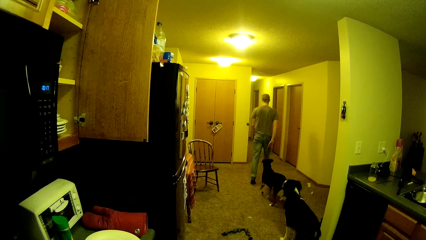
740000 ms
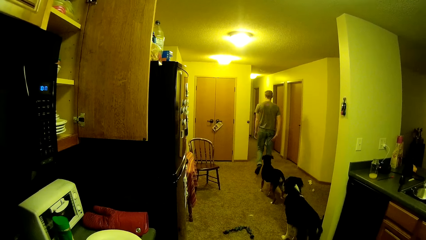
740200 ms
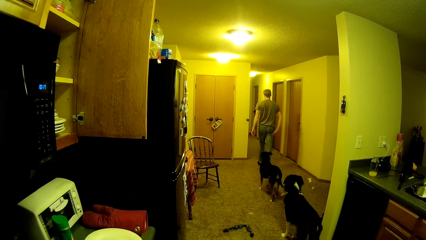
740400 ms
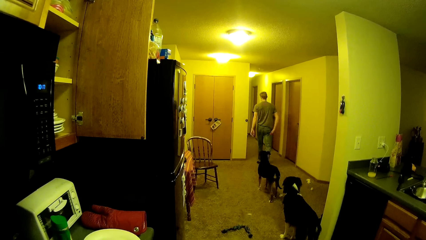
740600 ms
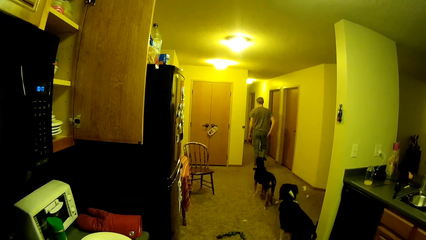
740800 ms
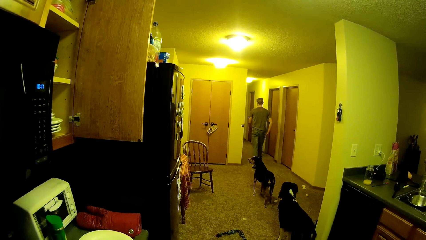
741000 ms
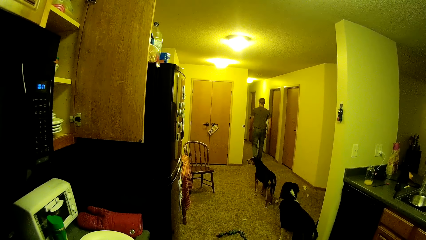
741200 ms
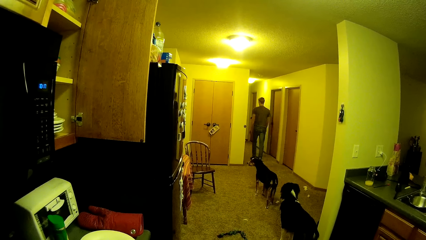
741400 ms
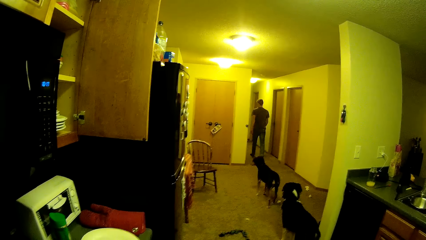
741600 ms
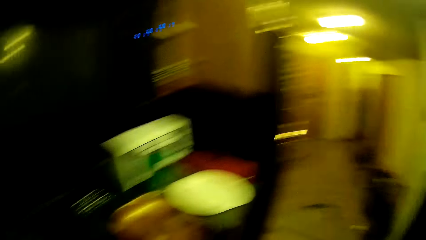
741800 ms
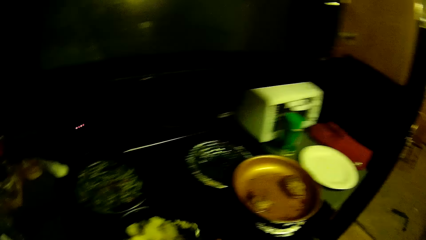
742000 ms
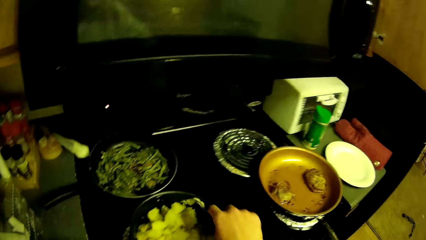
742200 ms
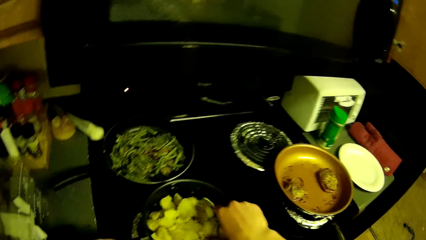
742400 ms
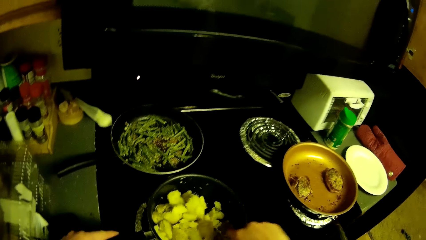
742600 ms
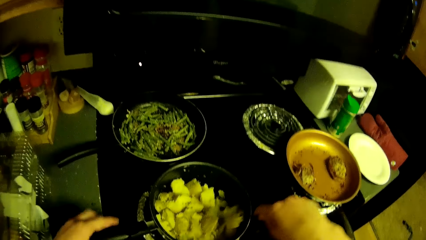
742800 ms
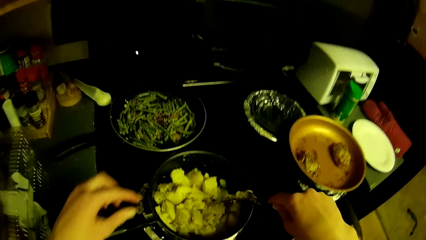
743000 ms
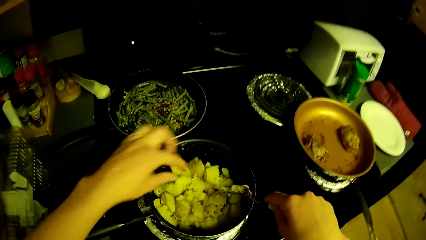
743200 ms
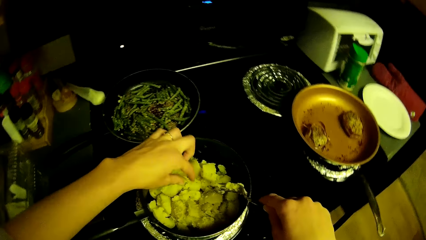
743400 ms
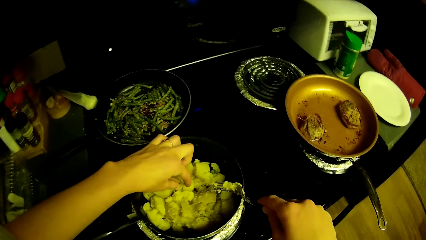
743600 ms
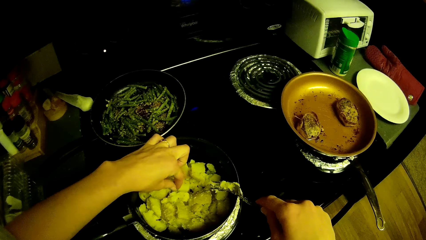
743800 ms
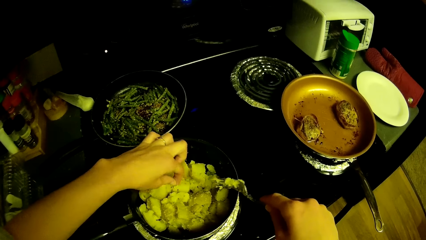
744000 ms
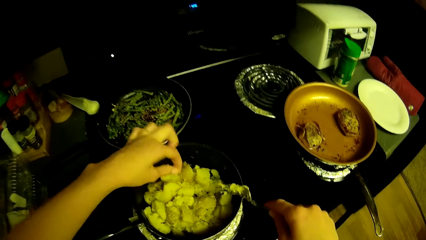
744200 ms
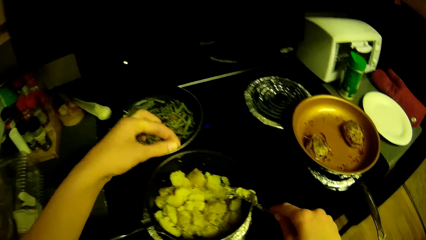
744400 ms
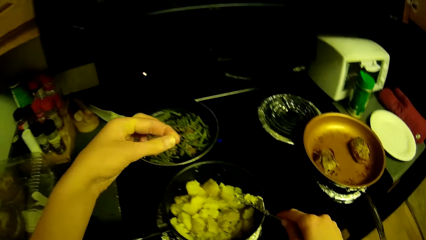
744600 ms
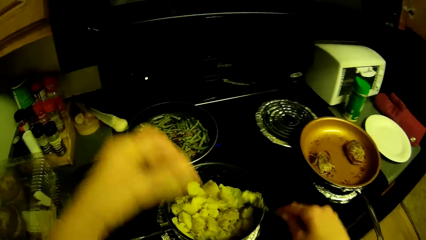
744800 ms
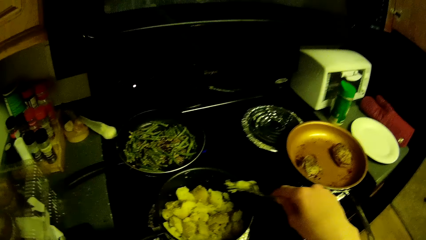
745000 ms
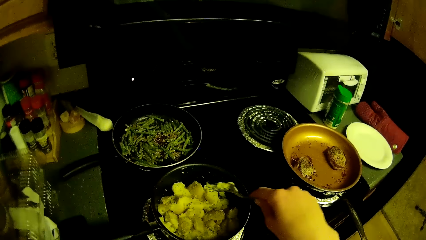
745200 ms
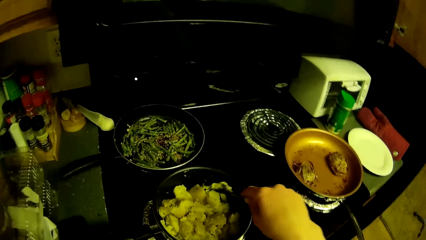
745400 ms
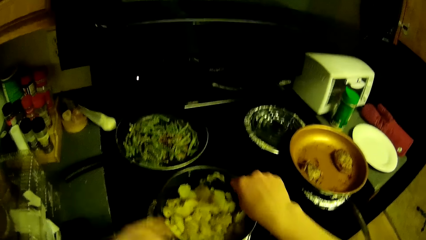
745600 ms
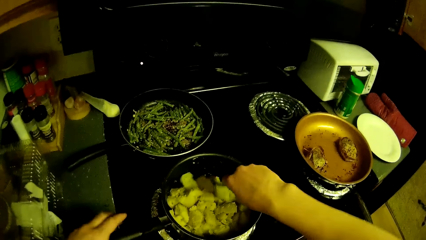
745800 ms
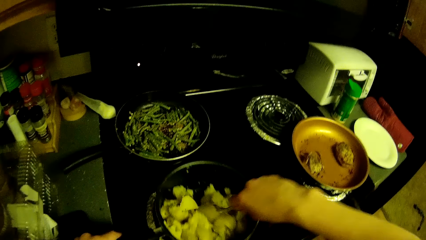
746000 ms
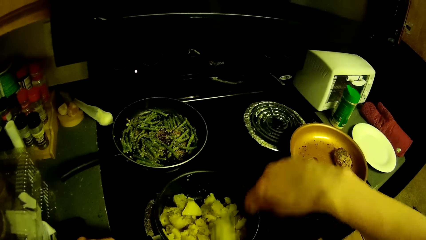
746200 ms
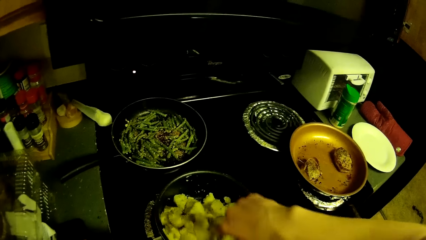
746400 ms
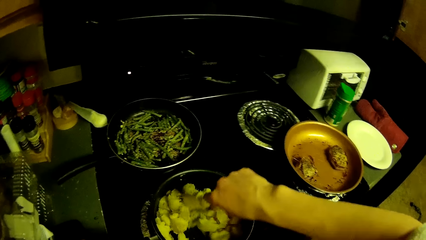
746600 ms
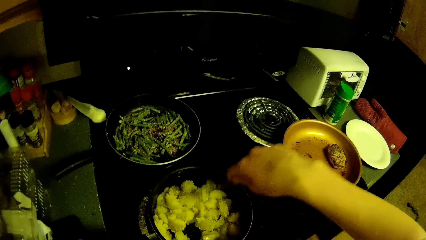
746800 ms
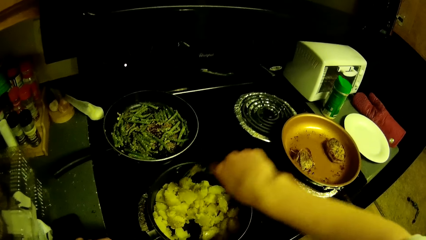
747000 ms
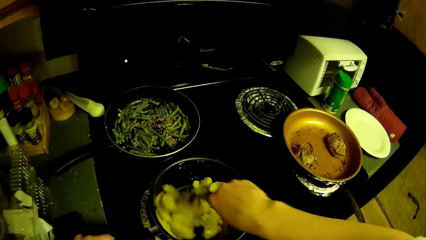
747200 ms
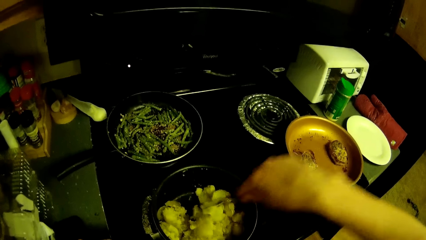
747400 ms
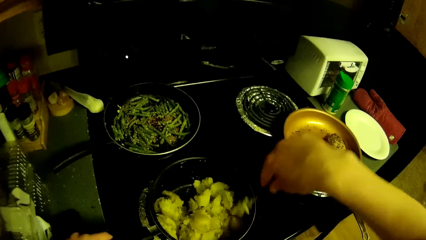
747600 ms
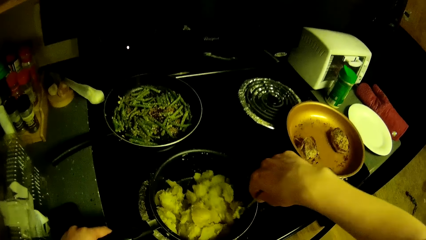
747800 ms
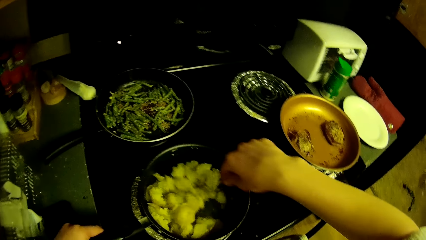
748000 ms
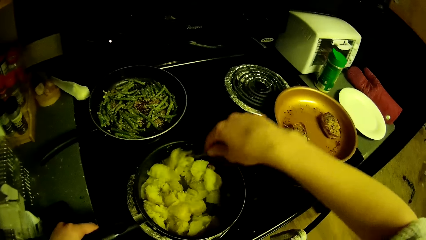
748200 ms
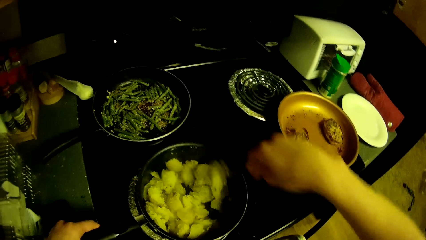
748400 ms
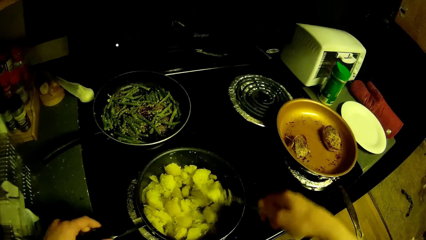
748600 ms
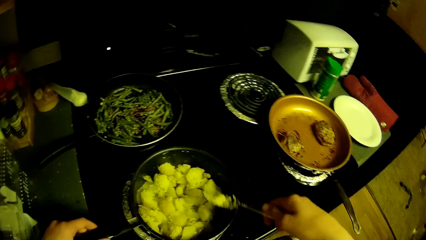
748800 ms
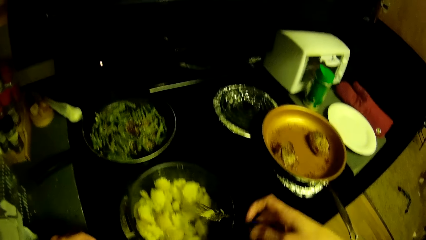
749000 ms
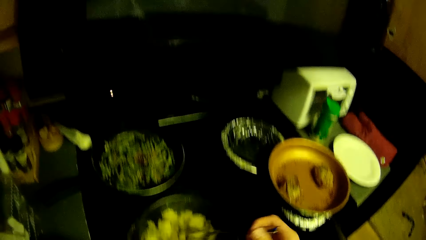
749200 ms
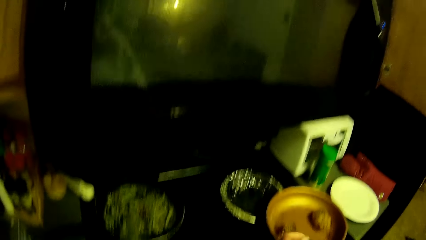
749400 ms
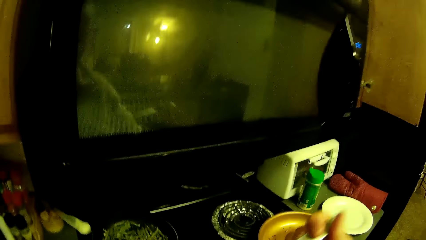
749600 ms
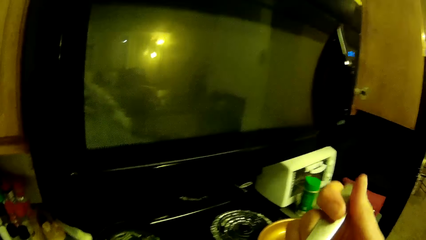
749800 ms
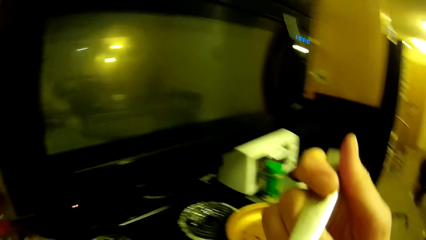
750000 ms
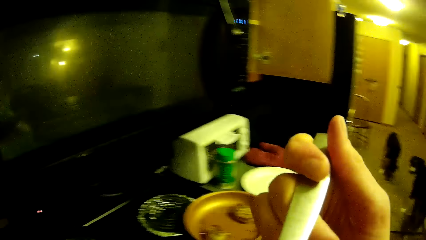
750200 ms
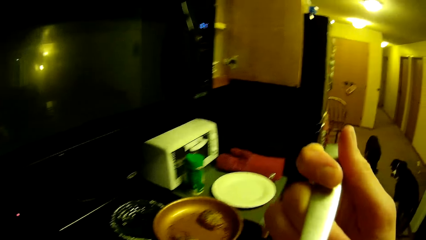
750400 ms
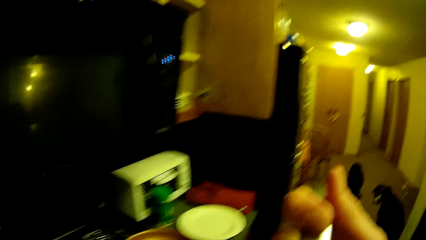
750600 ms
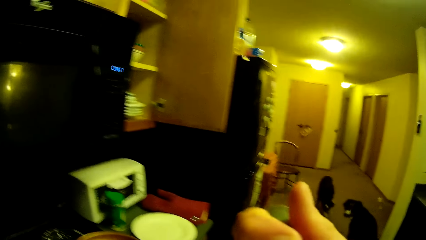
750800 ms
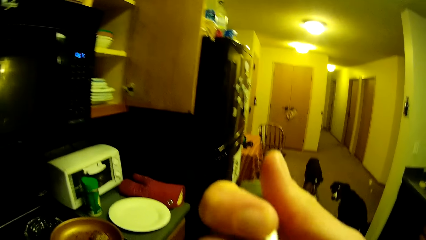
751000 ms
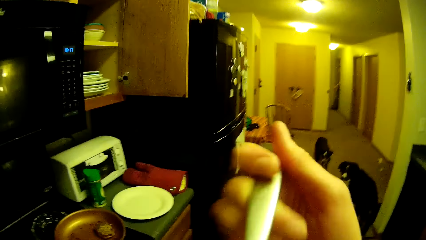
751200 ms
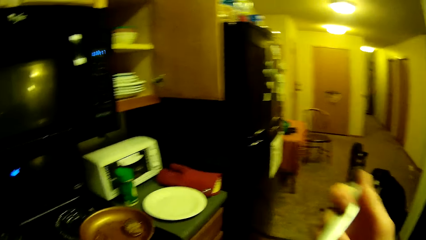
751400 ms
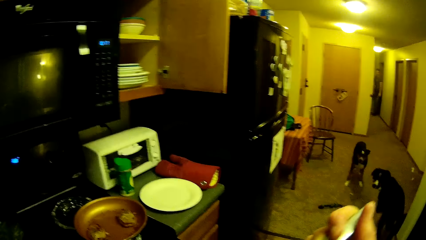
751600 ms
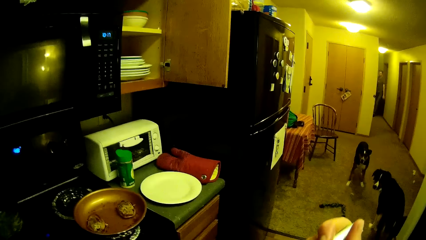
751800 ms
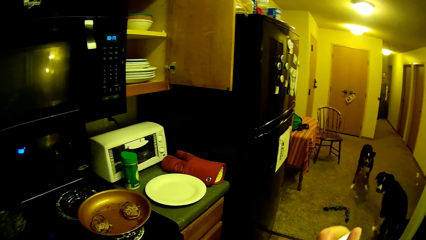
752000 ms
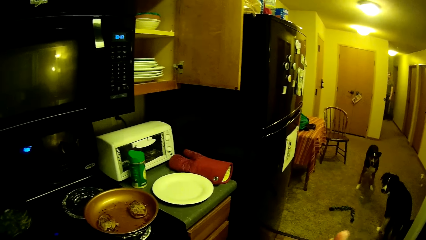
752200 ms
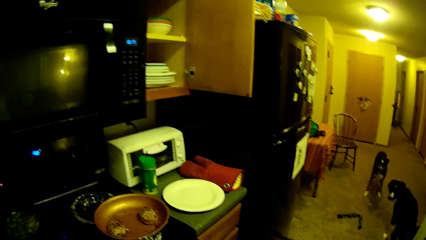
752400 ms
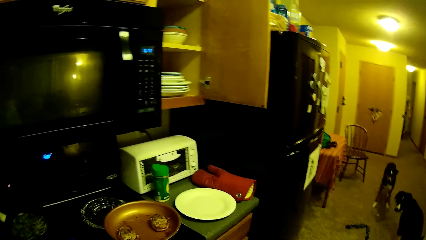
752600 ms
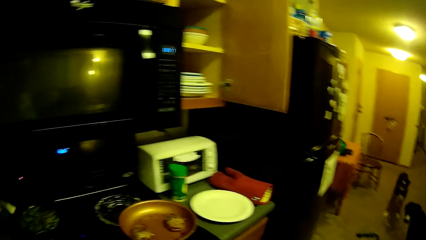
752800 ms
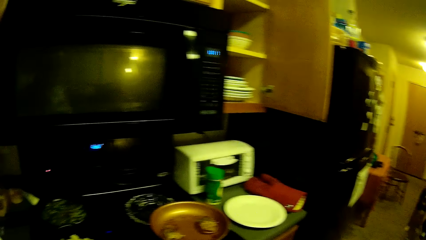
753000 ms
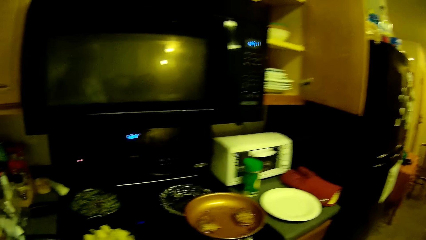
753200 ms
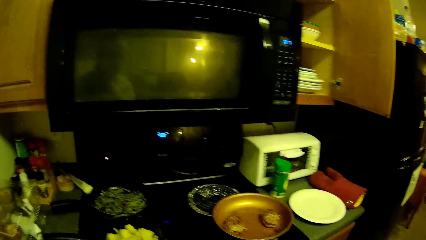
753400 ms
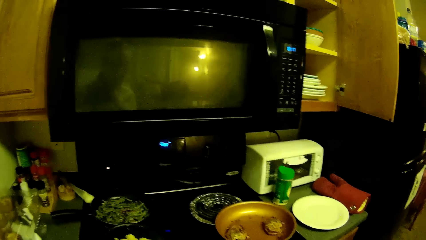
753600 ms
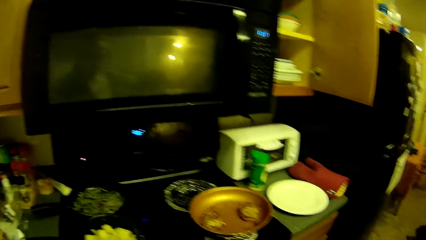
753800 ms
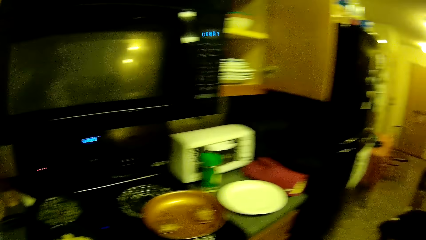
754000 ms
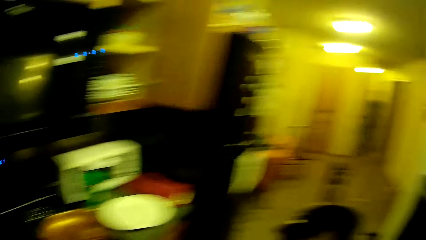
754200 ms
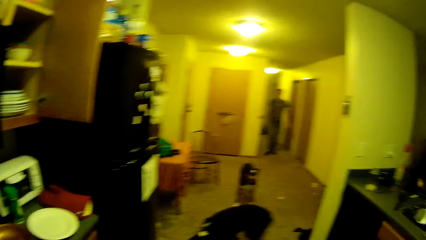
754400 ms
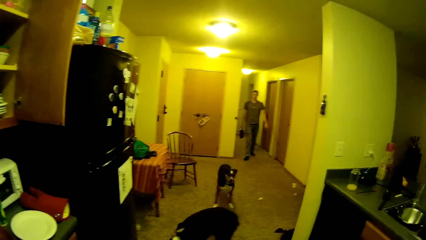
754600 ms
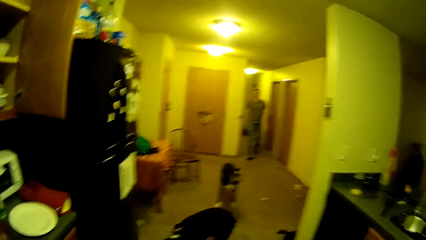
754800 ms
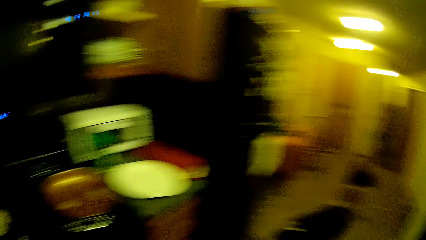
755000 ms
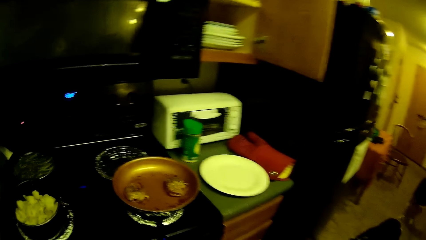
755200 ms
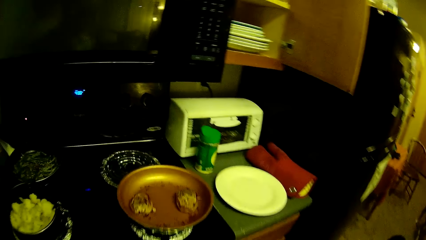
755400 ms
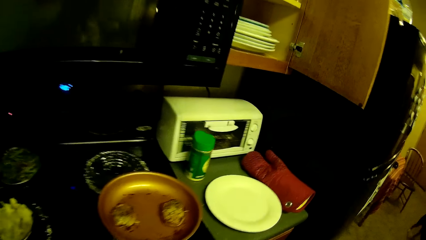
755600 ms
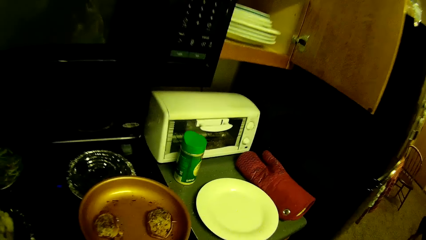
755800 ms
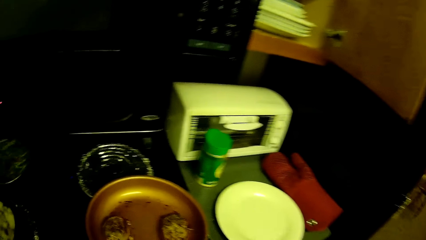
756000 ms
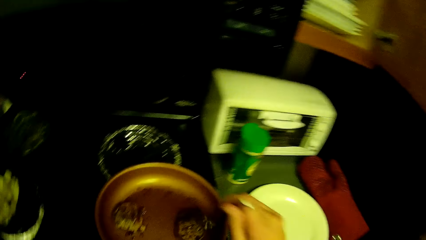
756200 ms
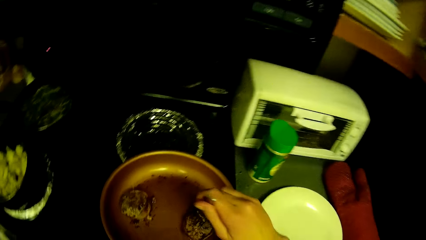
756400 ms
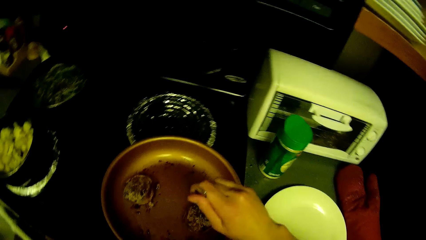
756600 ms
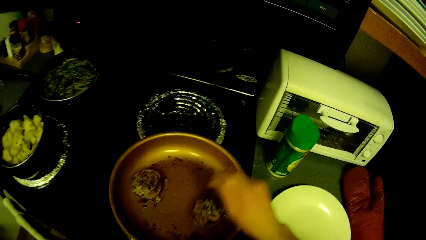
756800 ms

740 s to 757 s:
A man scratches his thigh and walks around. The camera wearer stirs the potatoes in the pot with a fork. He picks a particle in the pot with his left hand. He looks at something. He looks around. He stirs the yam with the fork in his right hand. He looks around. He lifts the fork upwards. He tastes the food with the fork in his right hand. The man walks around. The camera wearer looks around. The man walks around. The man walks into the kitchen.
